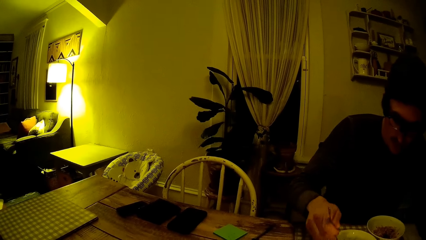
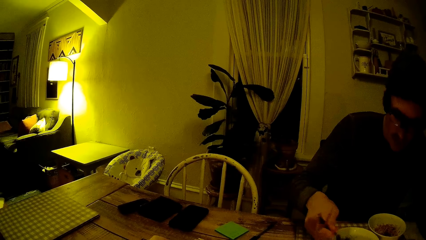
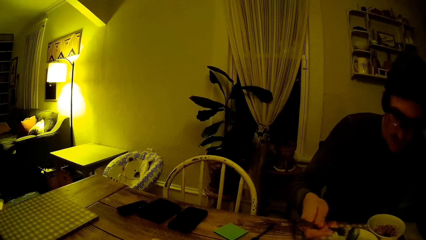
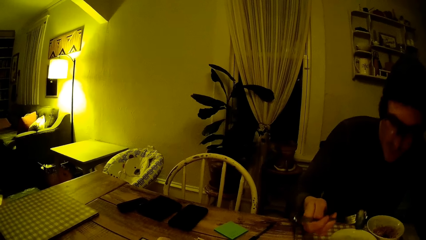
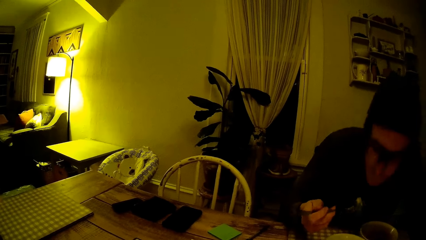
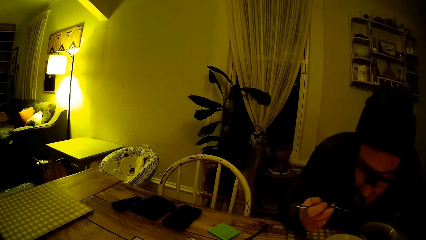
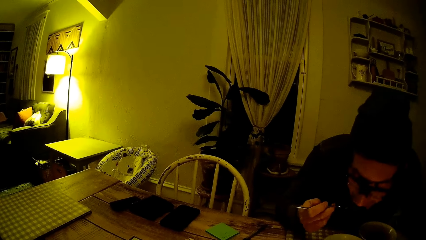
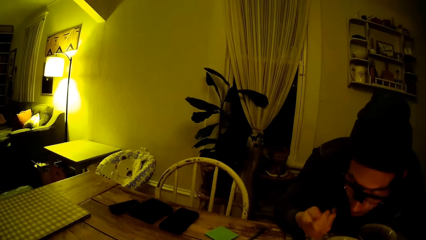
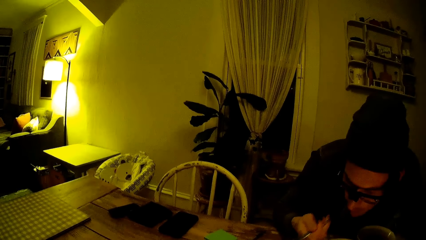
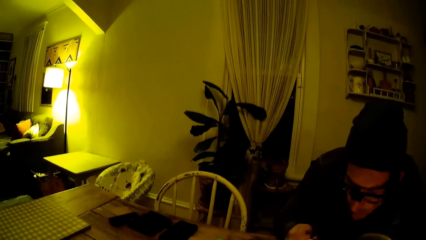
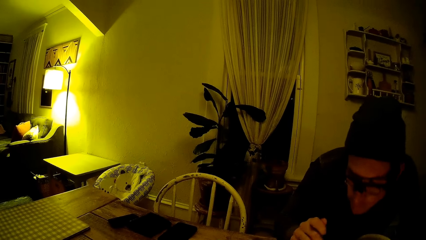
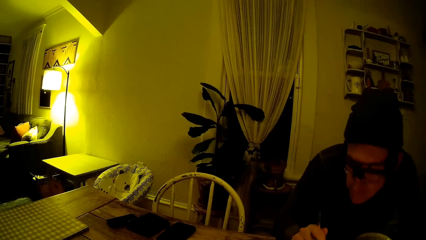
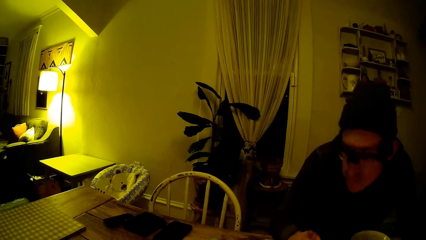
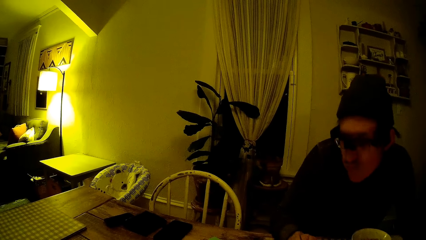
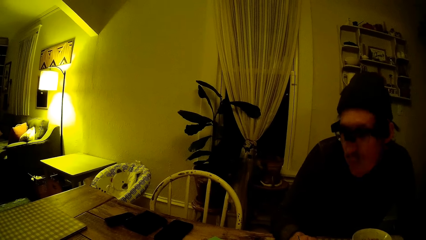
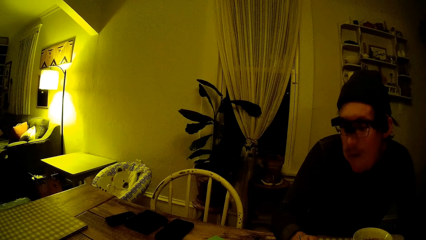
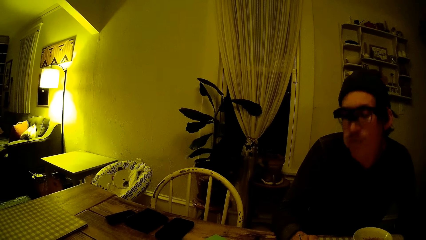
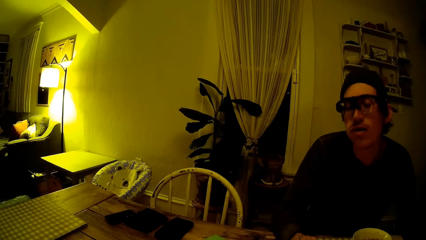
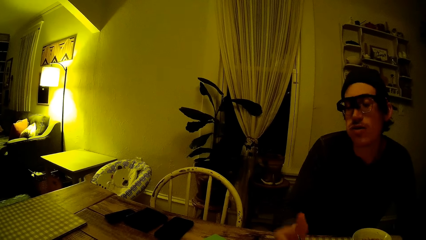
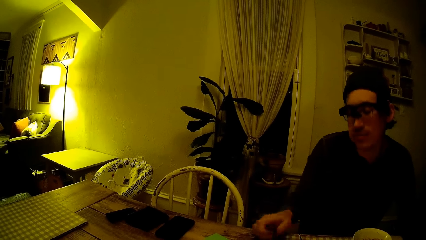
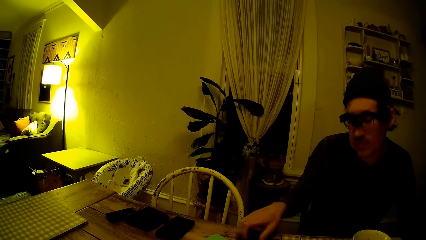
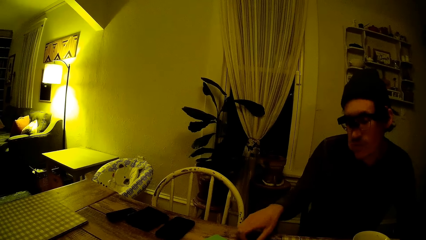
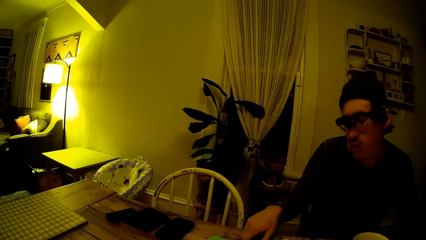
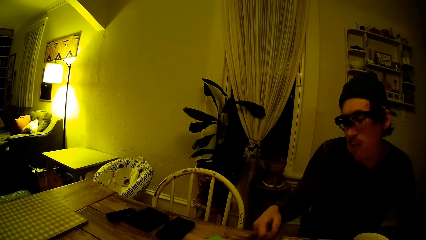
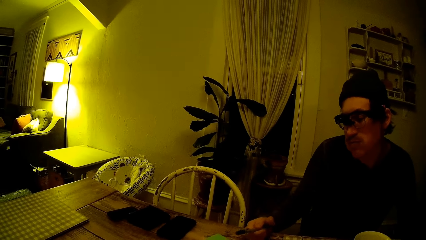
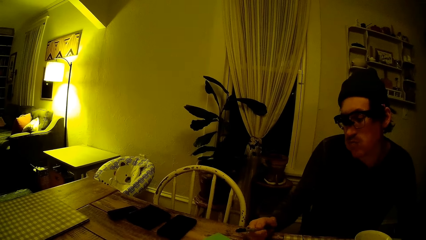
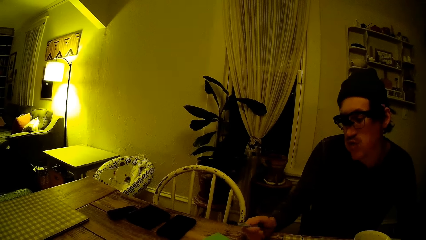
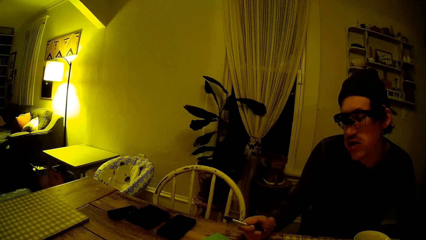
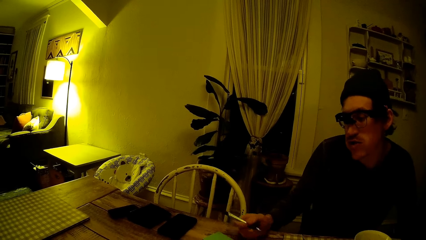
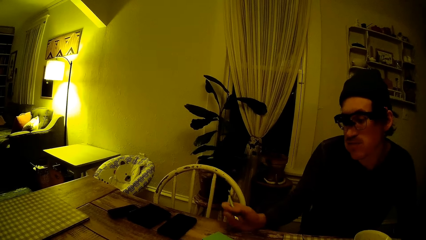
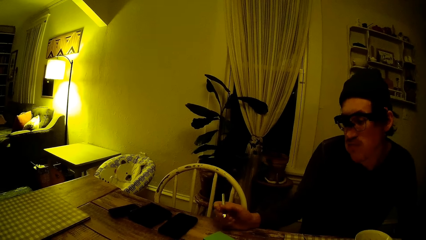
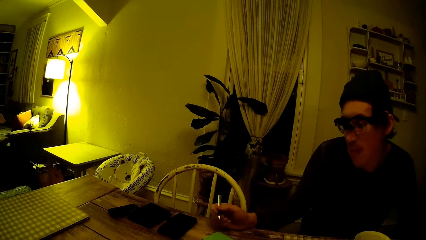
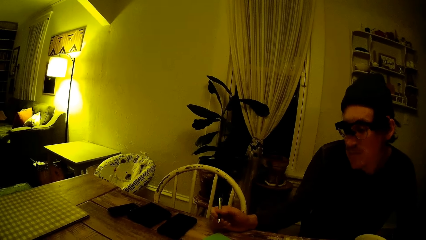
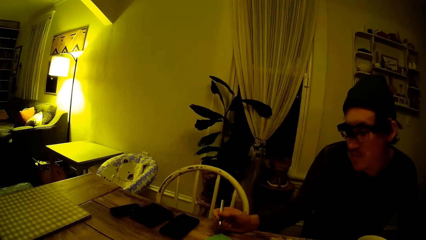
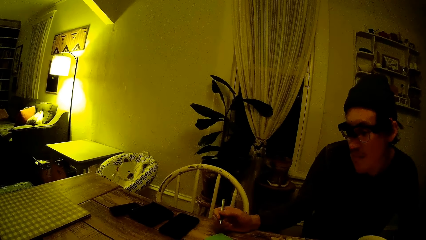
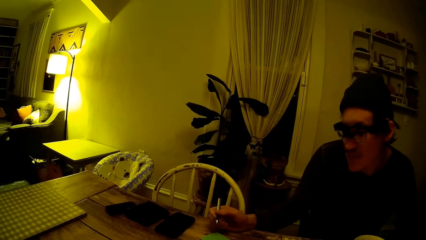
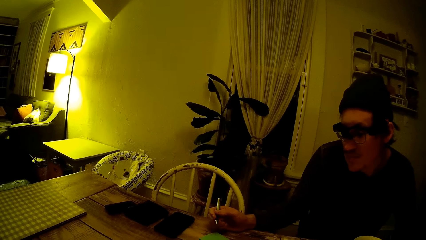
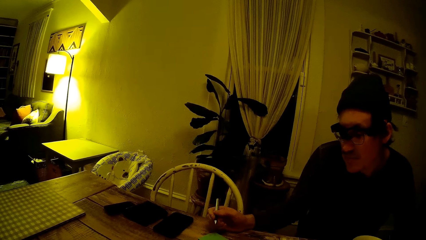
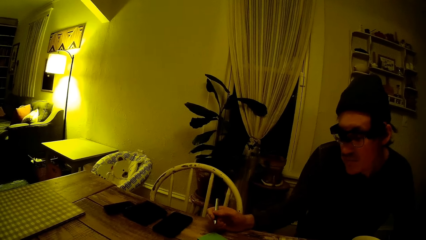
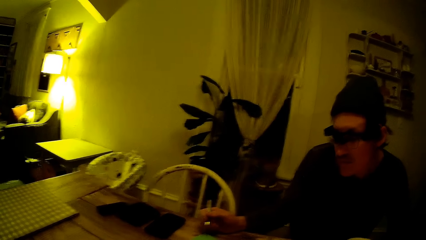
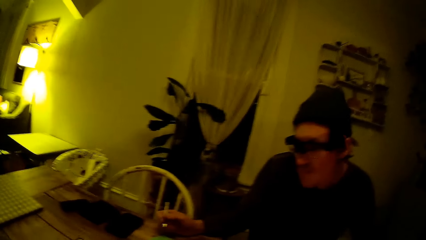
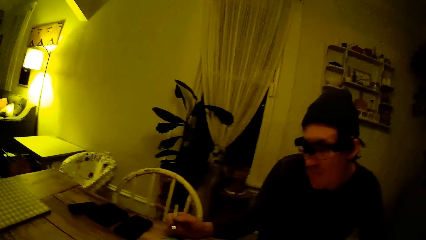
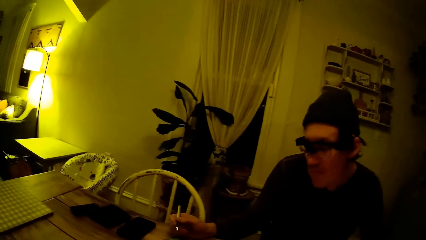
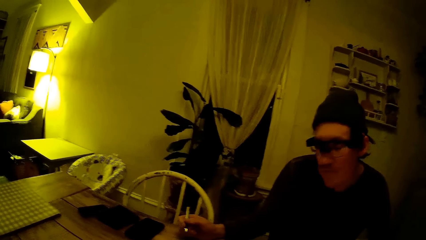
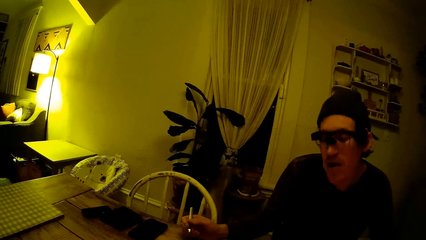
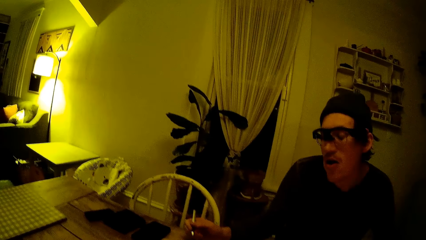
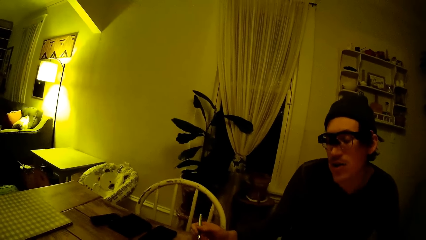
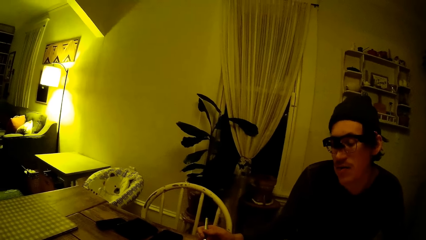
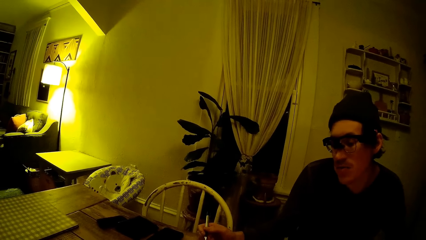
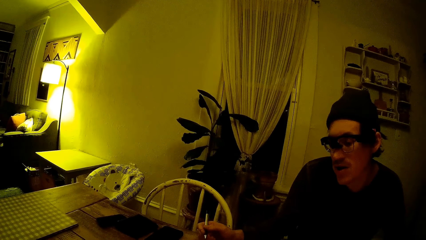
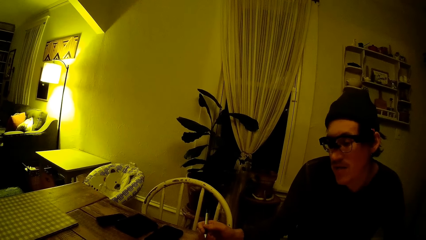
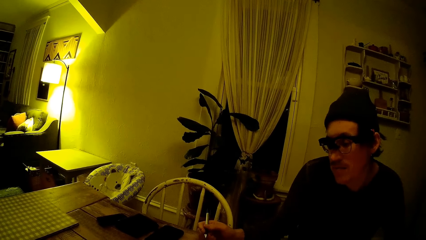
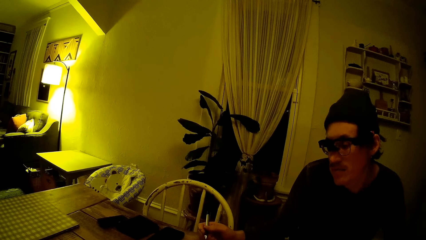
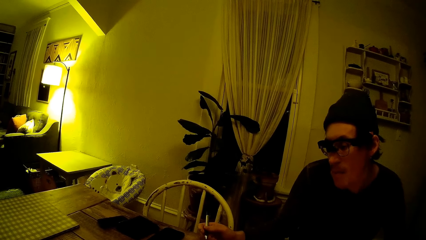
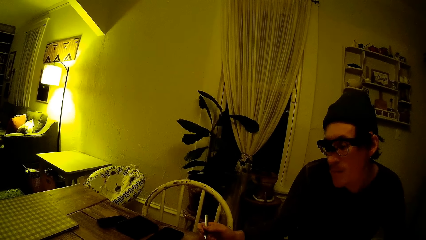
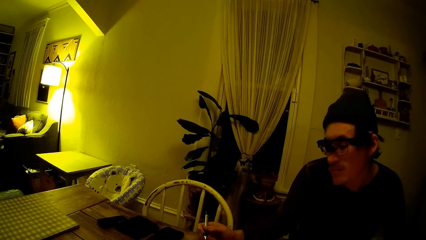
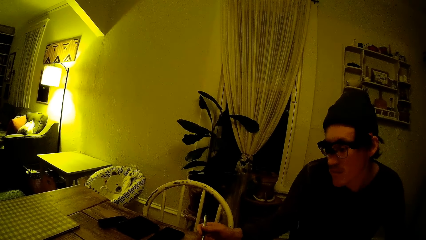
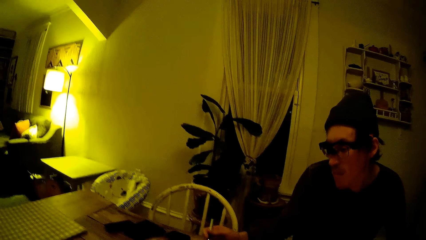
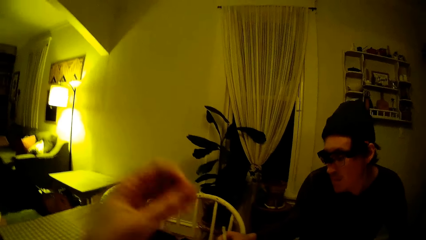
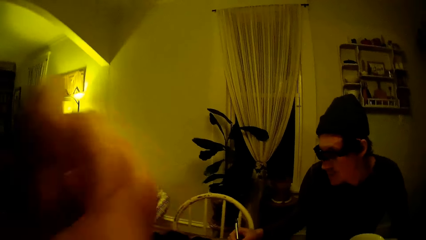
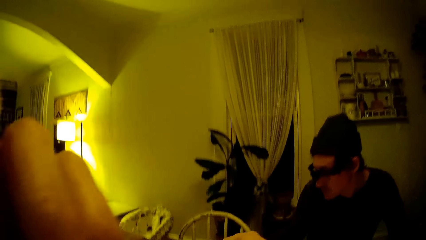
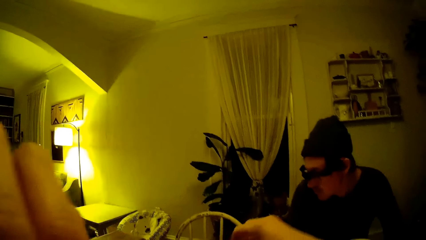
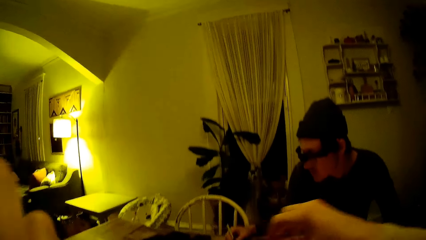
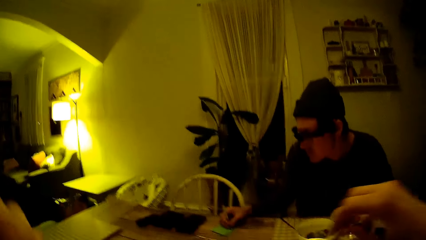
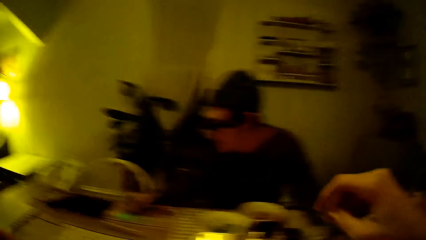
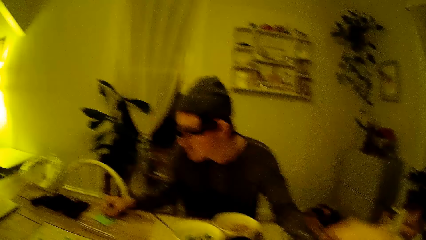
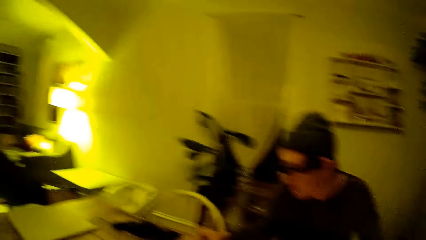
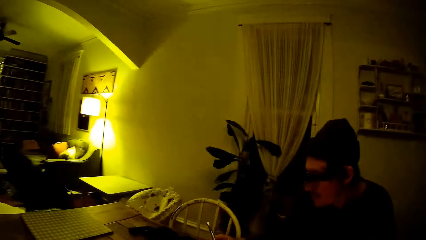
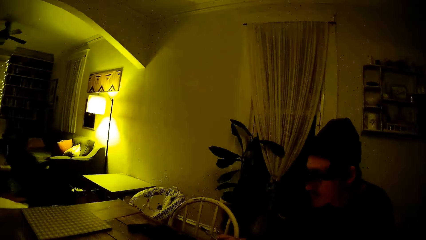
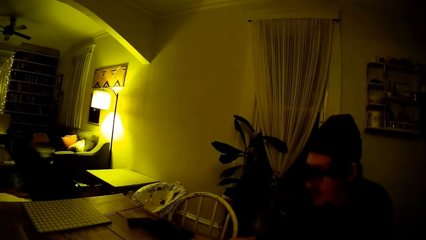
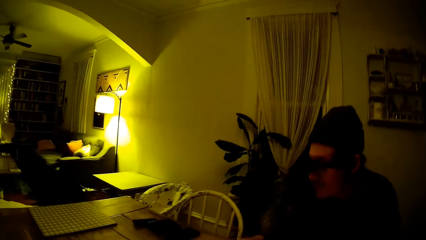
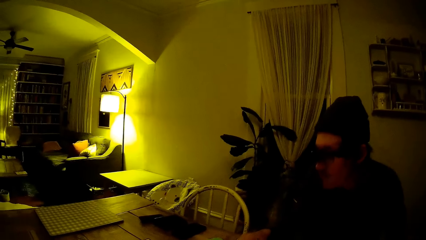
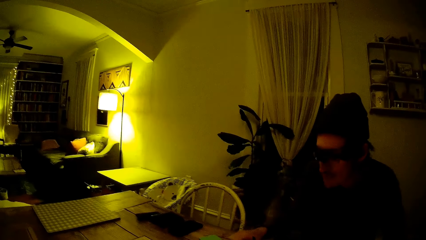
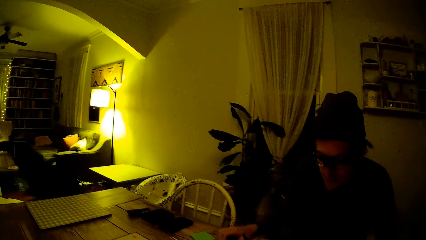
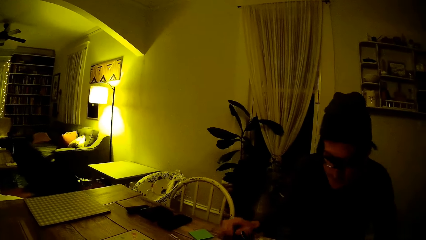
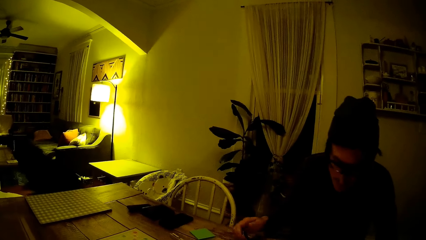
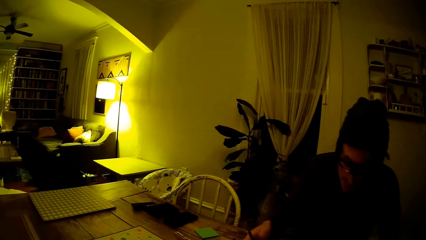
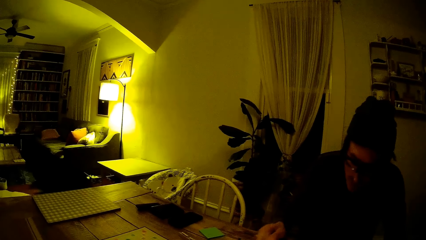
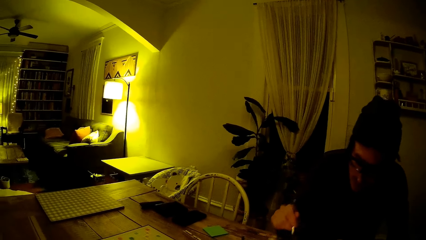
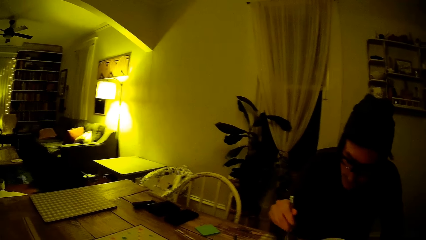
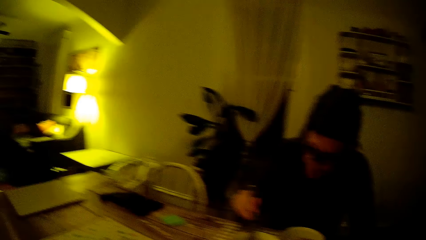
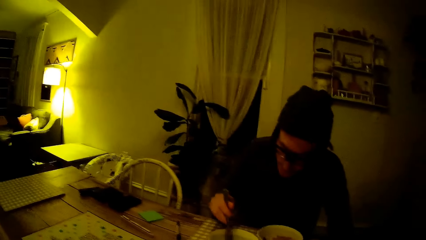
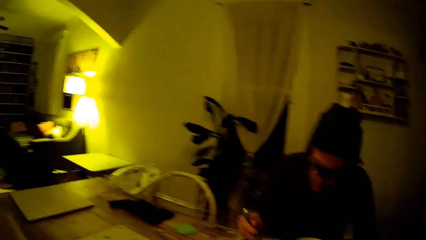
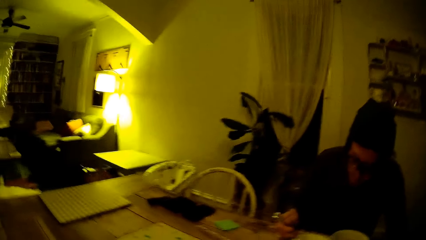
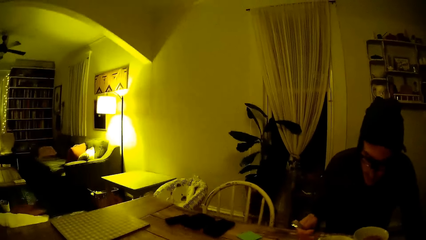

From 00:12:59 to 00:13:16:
The man eats from the fork in his right hand. He picks the pen from the table with his right hand. The camera wearer touches her face with her left hand. The man writes in the note on the table with the pen in his right hand. He holds the fork in the bowl on the table with his right hand.
